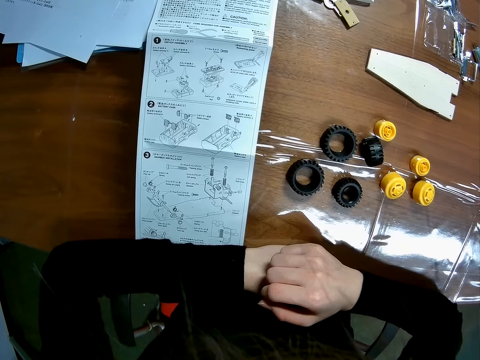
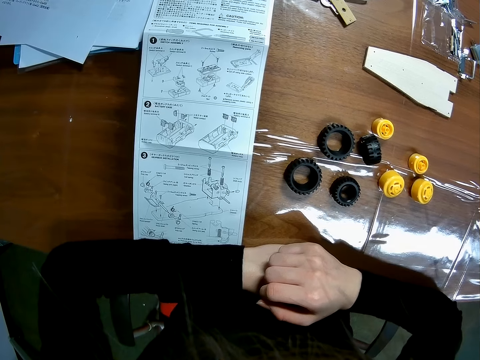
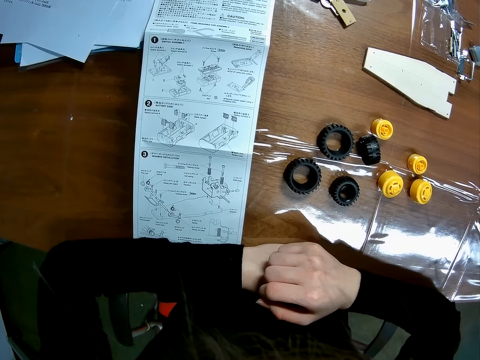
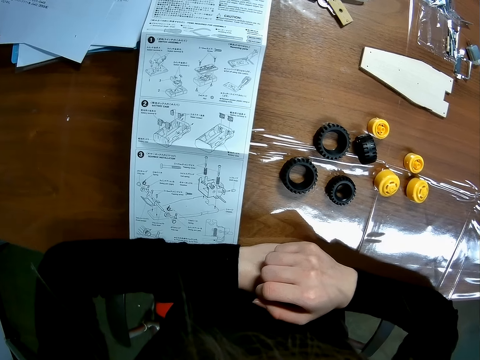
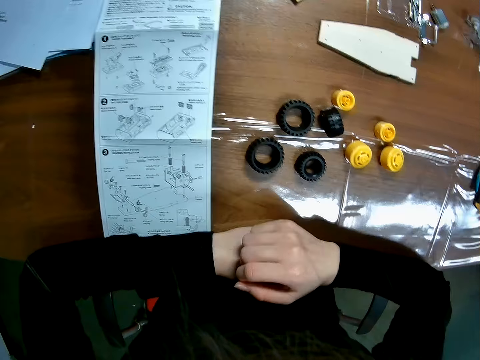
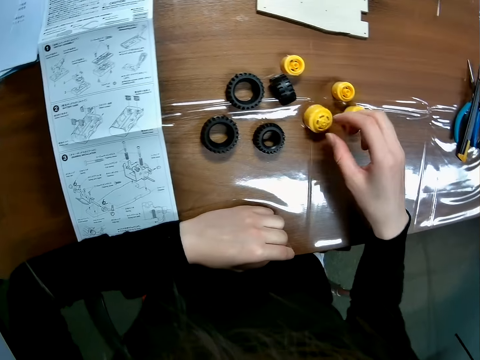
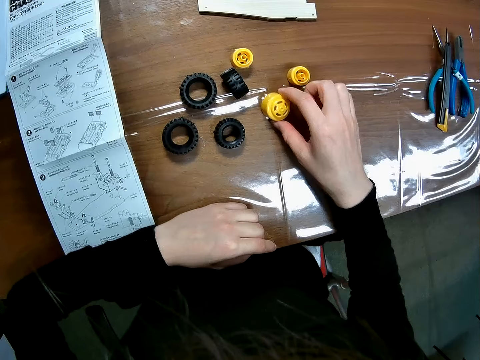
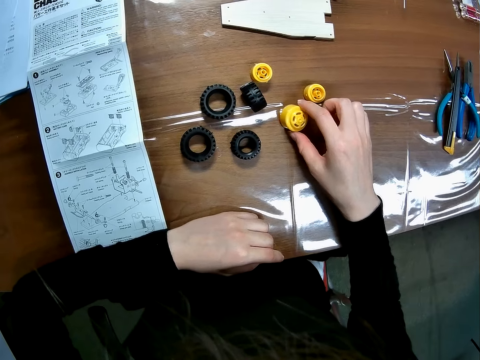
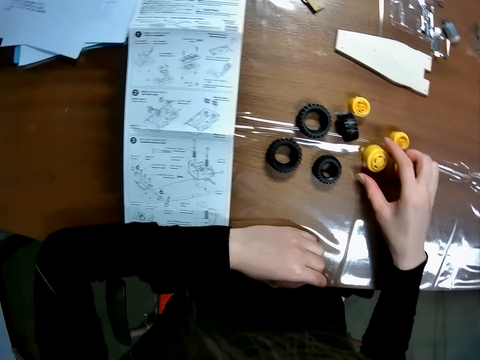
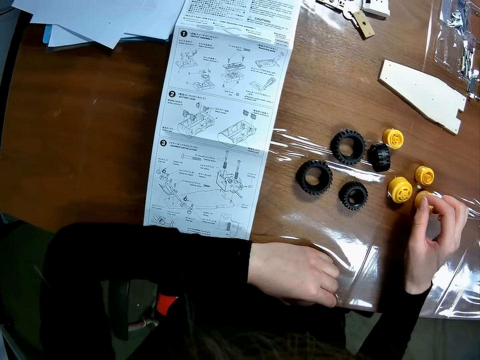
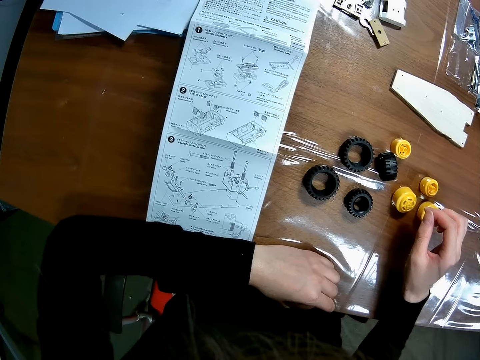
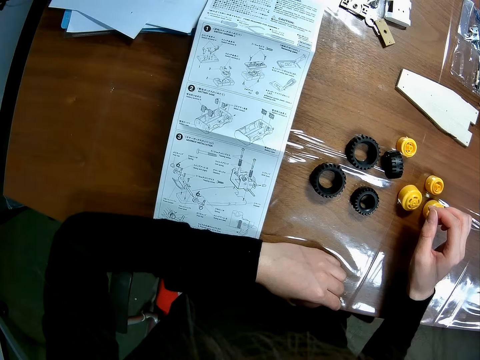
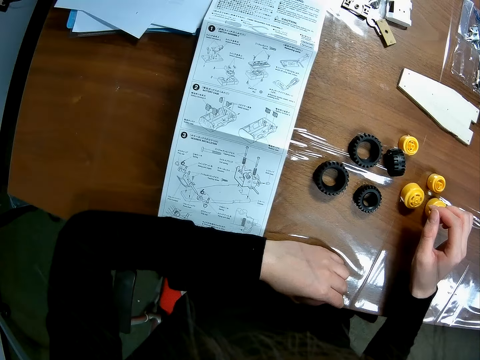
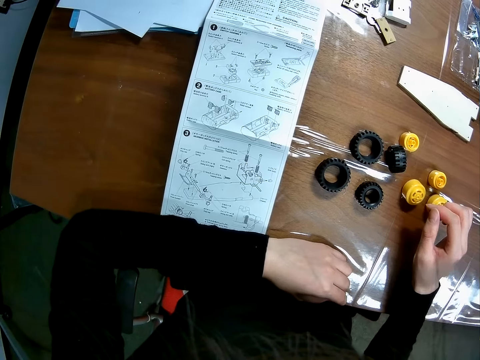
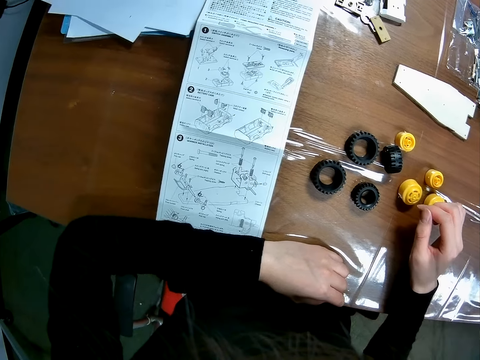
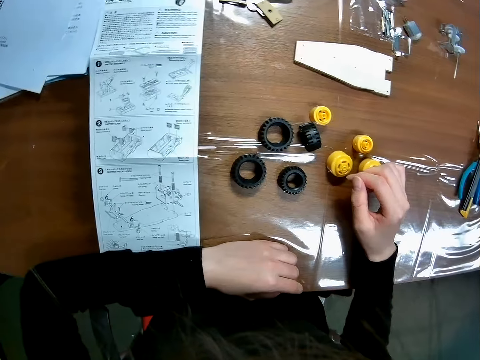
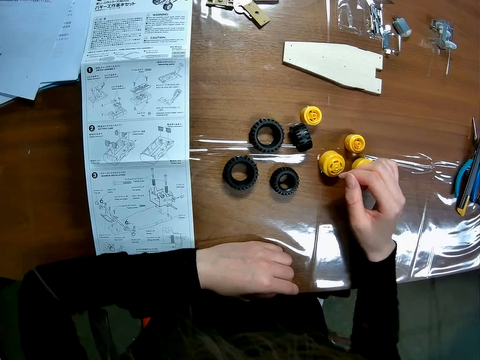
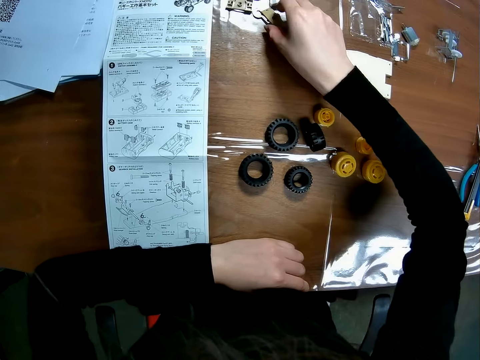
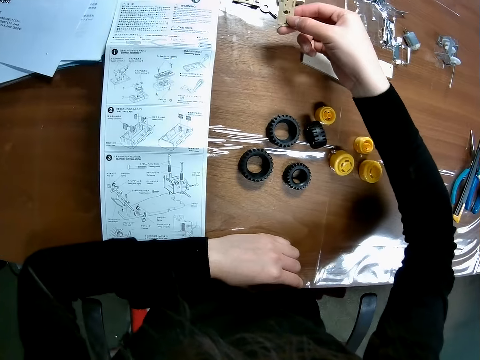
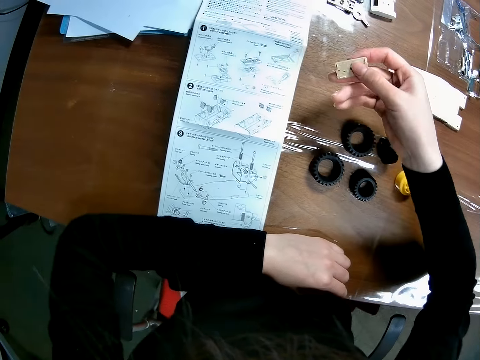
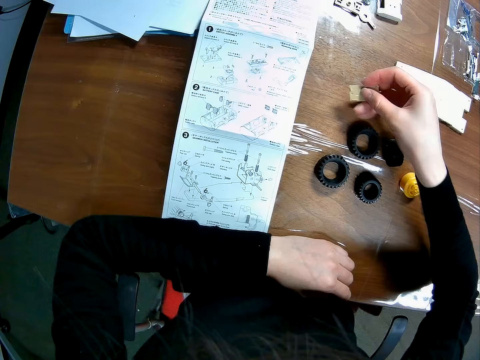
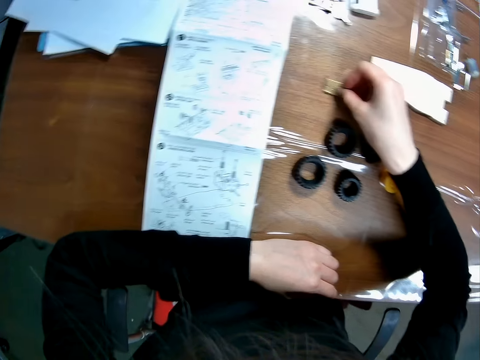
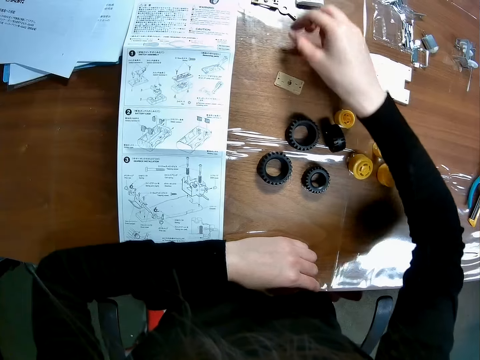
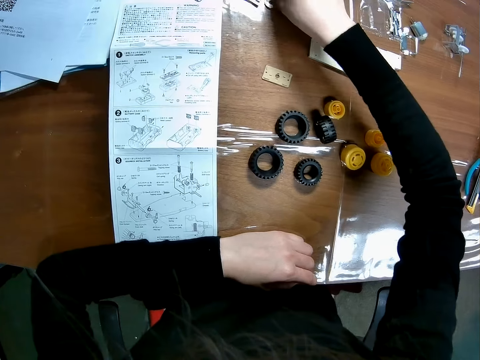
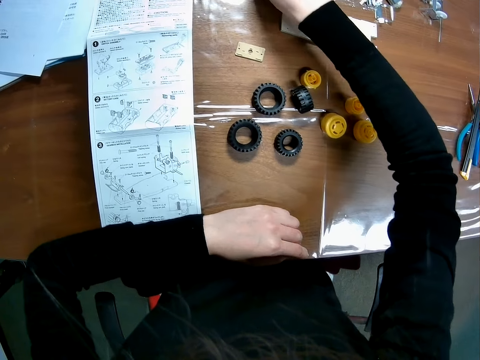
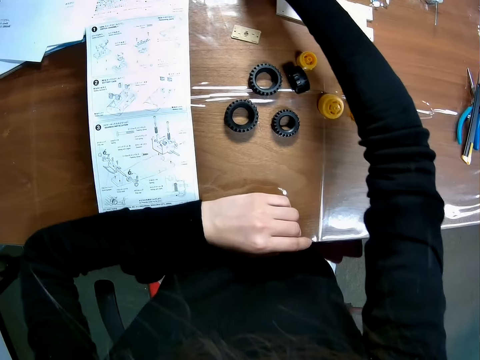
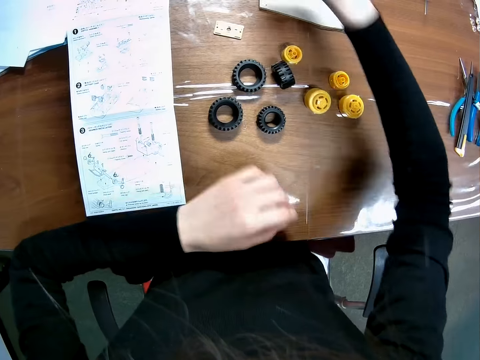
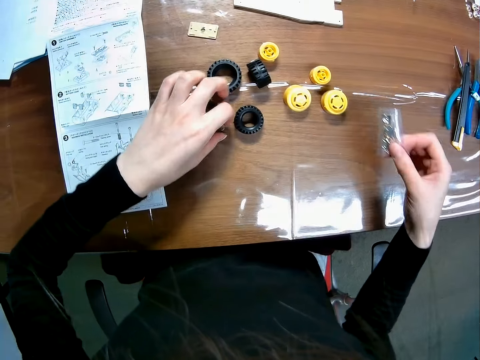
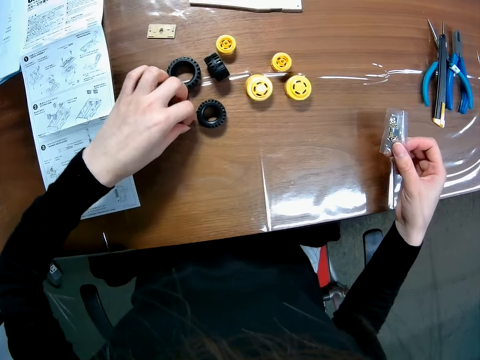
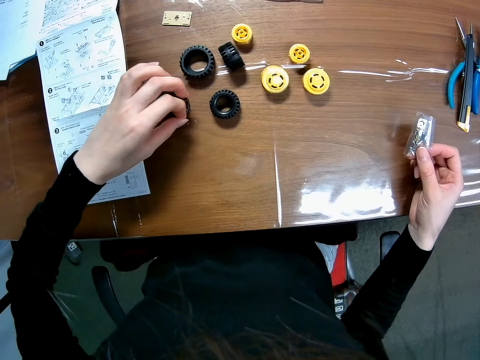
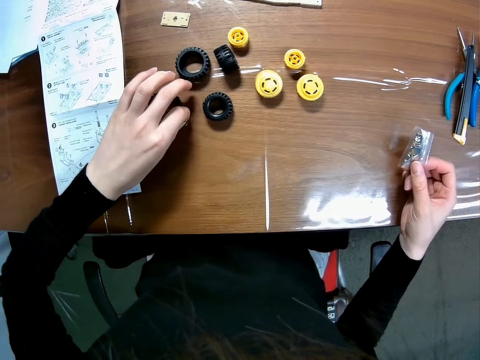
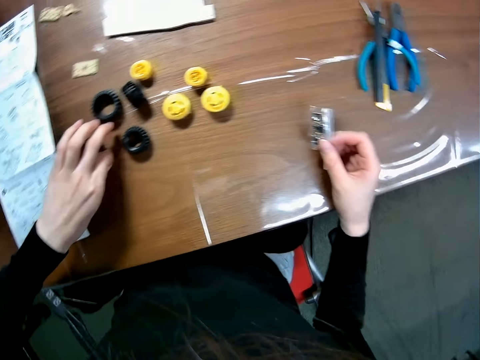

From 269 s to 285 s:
The camera wearer touches a tyre on the table. They move a buggy model car part on the table. They look around the table. They pick up the buggy model car part from the table. They put down the buggy model car part on the table. They pick up the buggy model car part from the table.

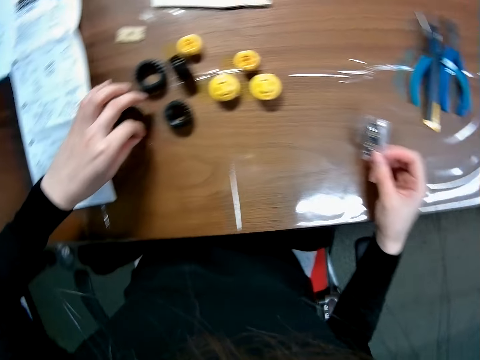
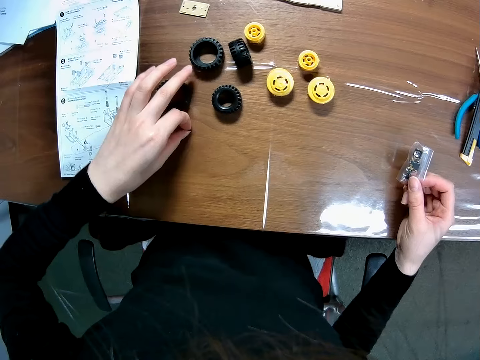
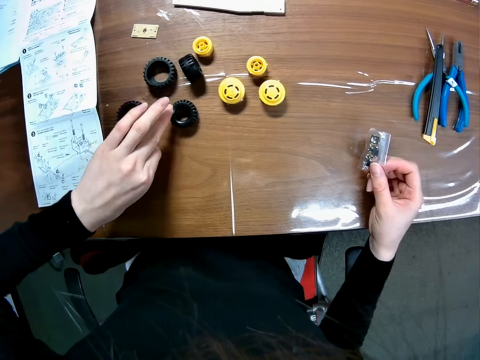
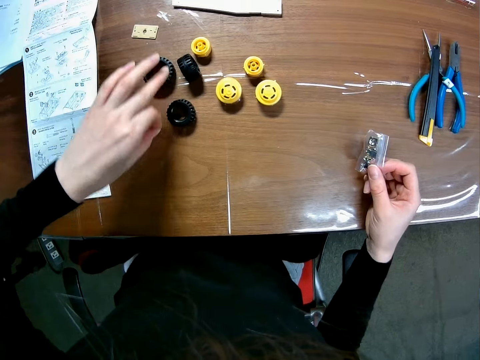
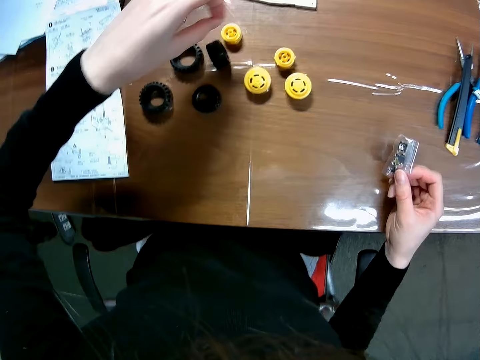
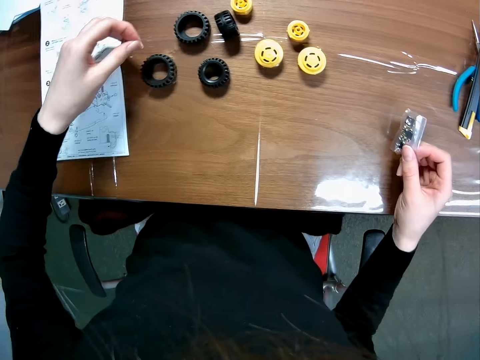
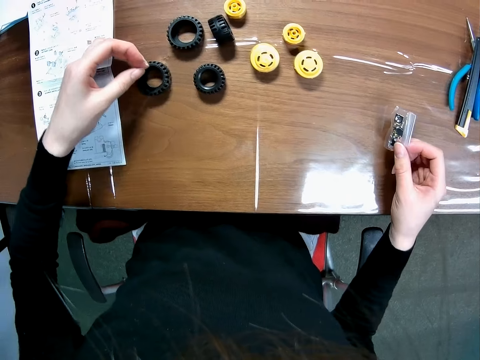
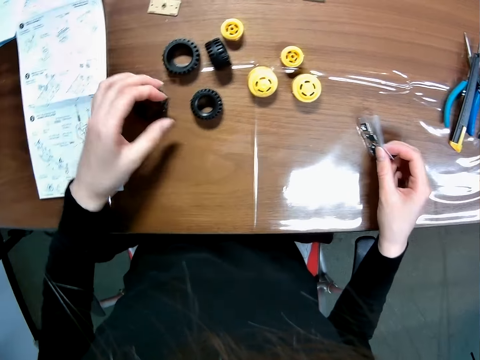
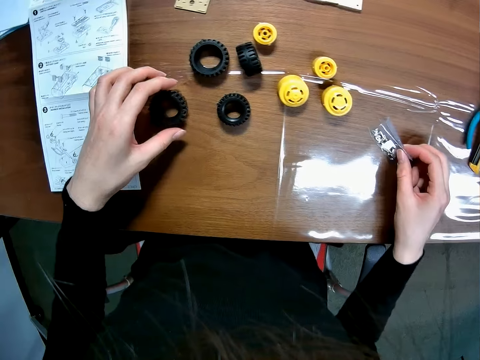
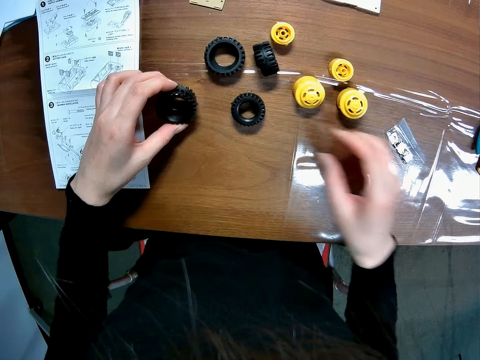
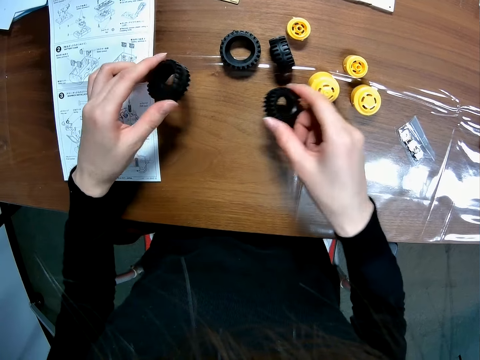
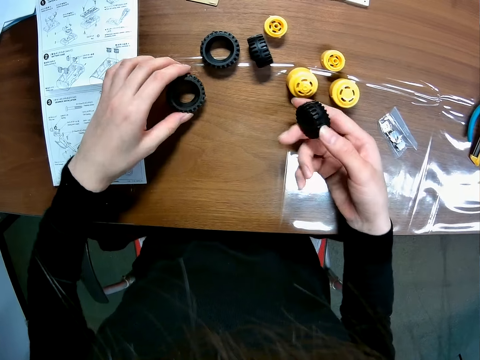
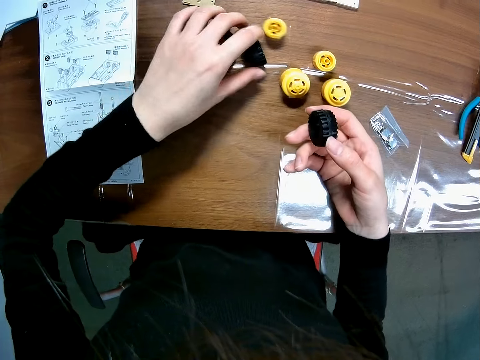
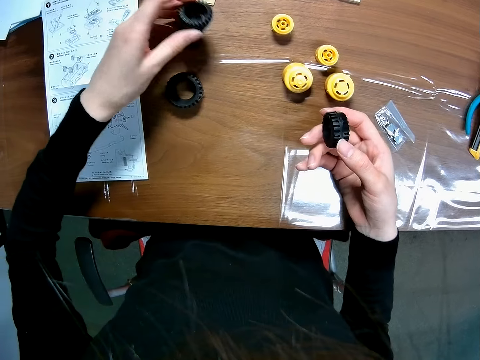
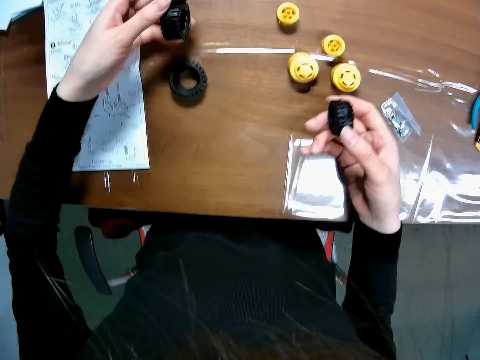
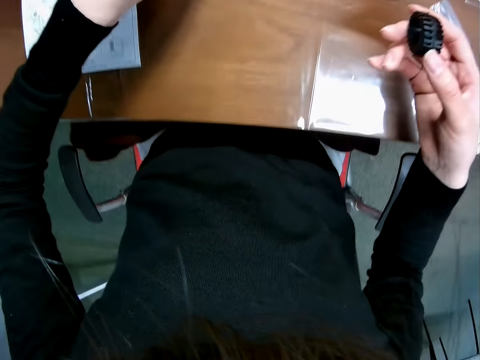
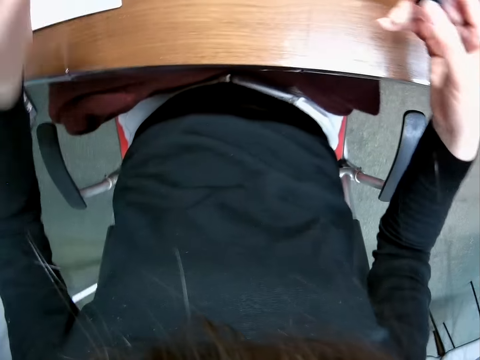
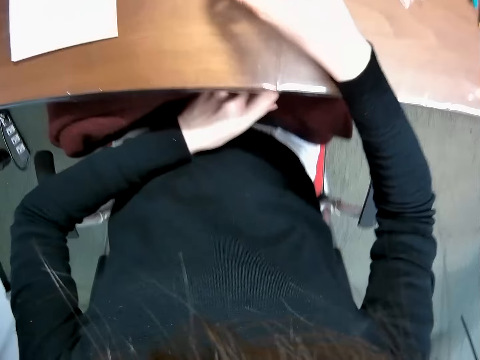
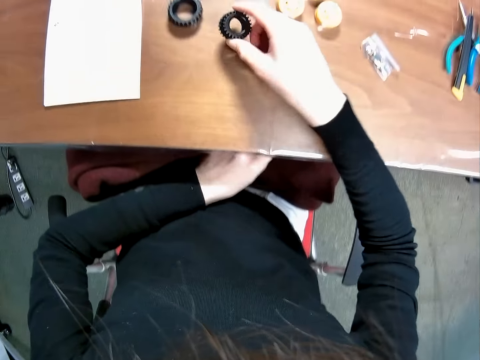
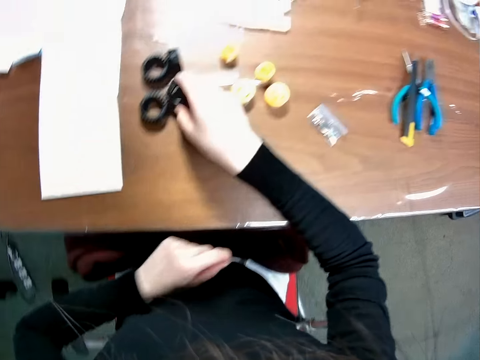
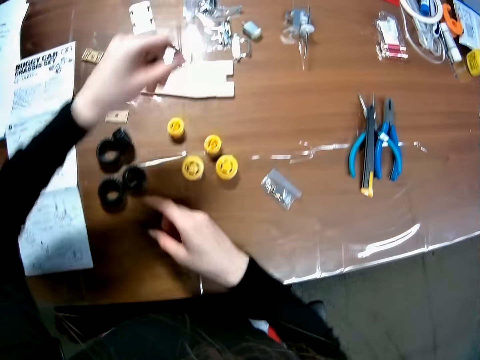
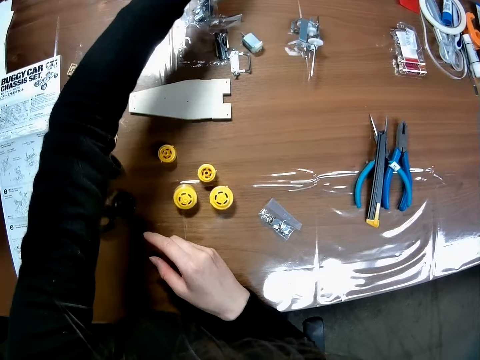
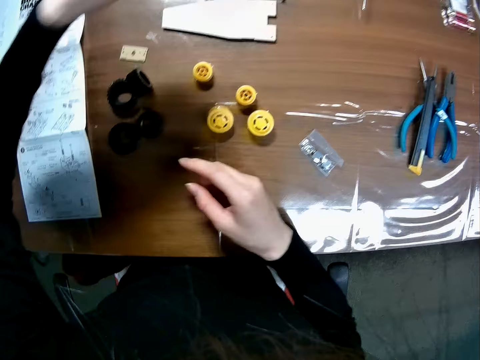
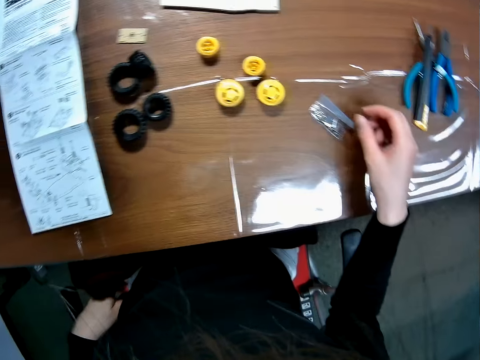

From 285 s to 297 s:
The camera wearer puts the plastic bag on the table. She picks a rubber tire or RC car tyre on the table with her left hand. She picks another rubber tire with her right hand. She drops the rubber tire on her left hand on the table. She holds the RC car tyre. She picks two rubber tires on the table with her left hand. She drops the two rubber tires on her left hand on the table. She drops the rubber tire on her right hand on the table.
